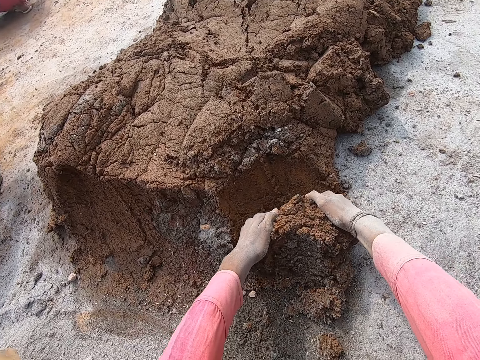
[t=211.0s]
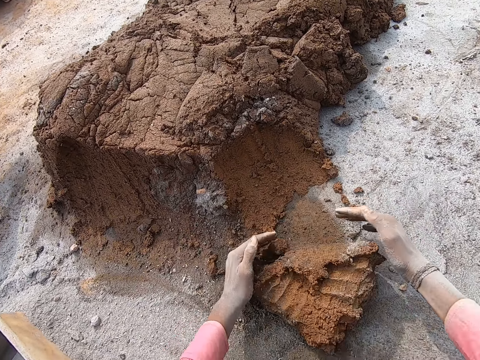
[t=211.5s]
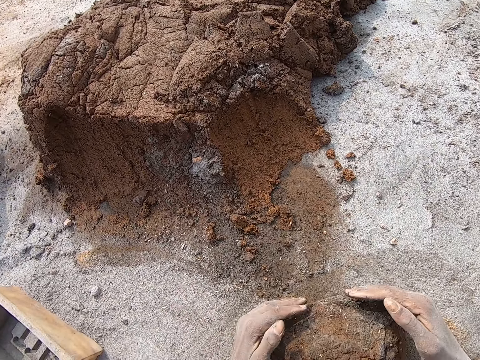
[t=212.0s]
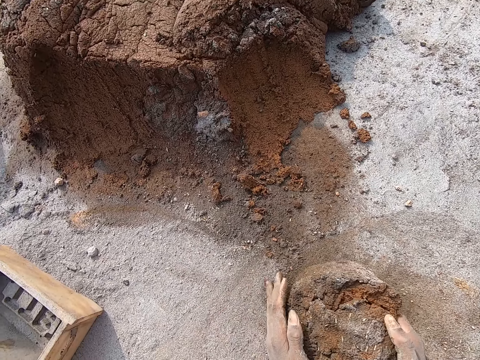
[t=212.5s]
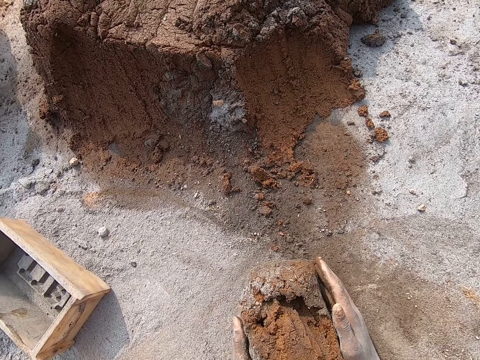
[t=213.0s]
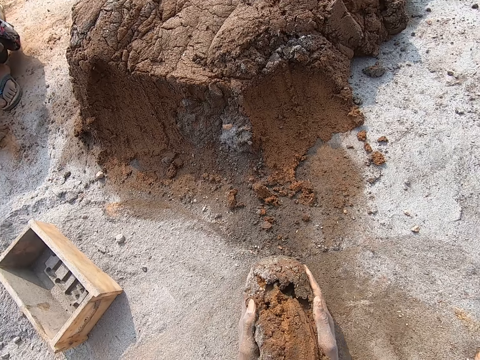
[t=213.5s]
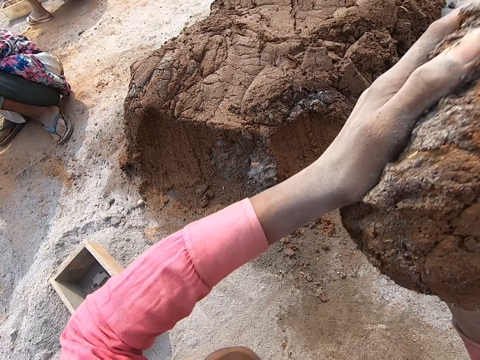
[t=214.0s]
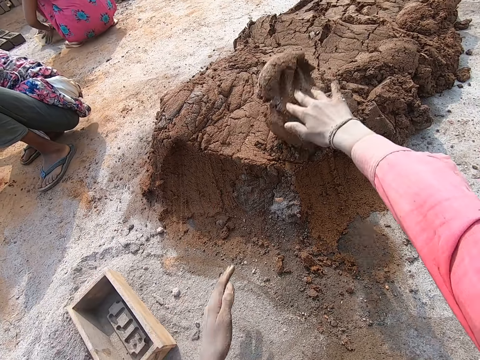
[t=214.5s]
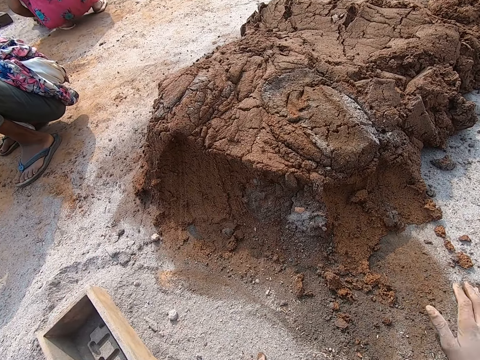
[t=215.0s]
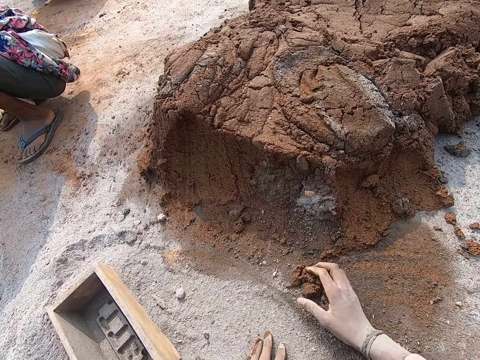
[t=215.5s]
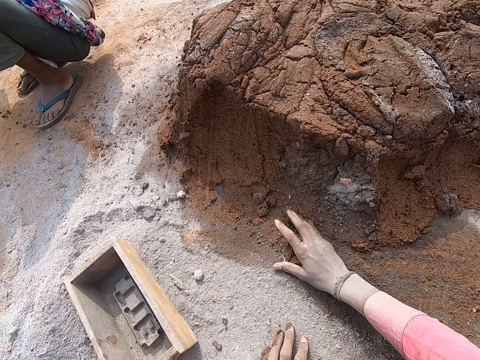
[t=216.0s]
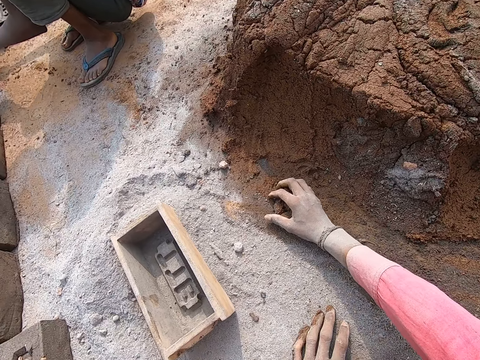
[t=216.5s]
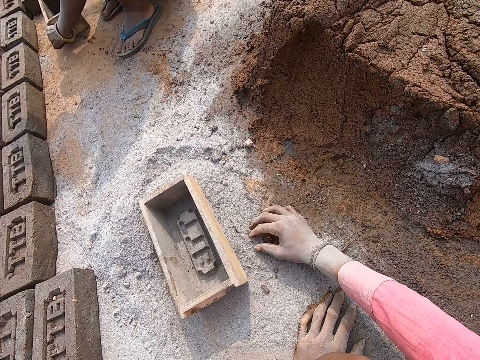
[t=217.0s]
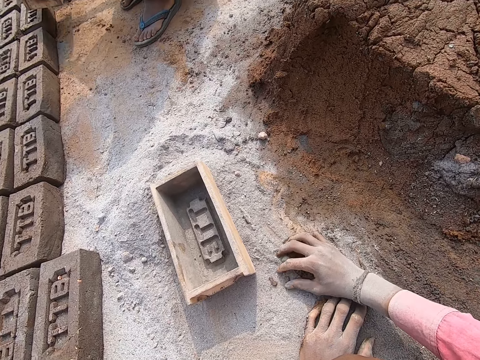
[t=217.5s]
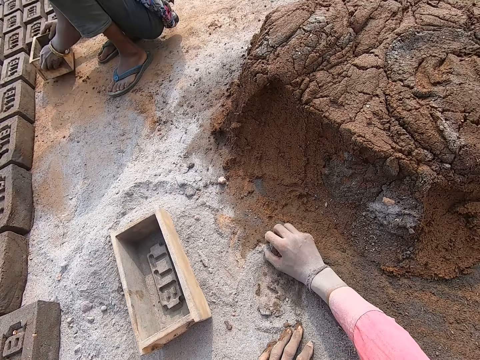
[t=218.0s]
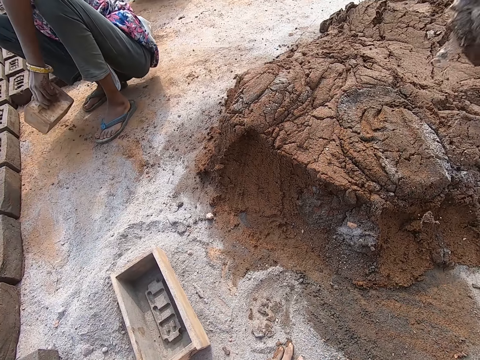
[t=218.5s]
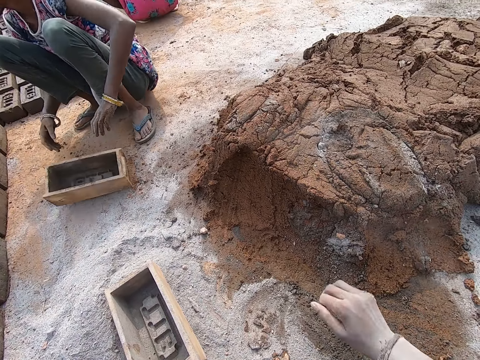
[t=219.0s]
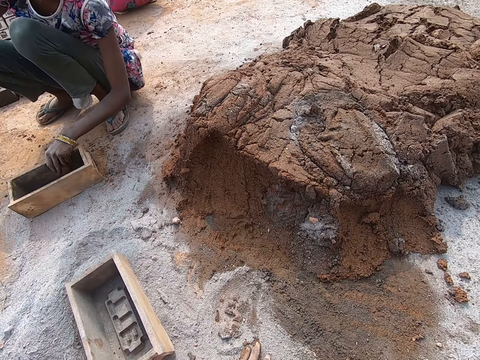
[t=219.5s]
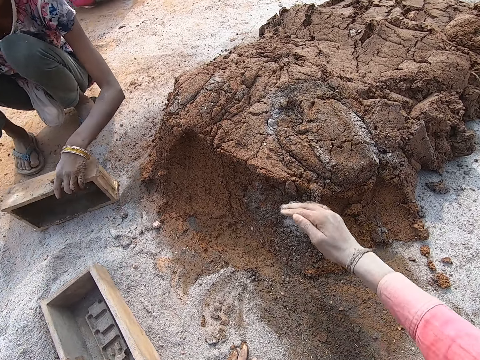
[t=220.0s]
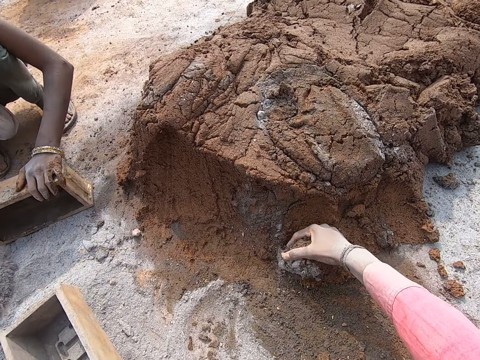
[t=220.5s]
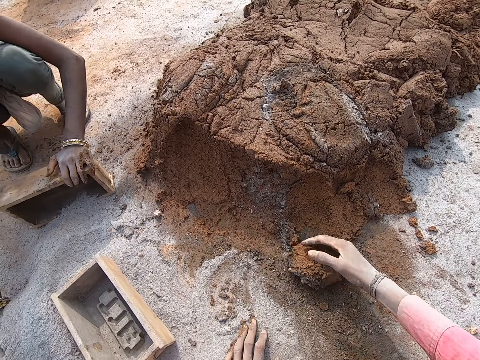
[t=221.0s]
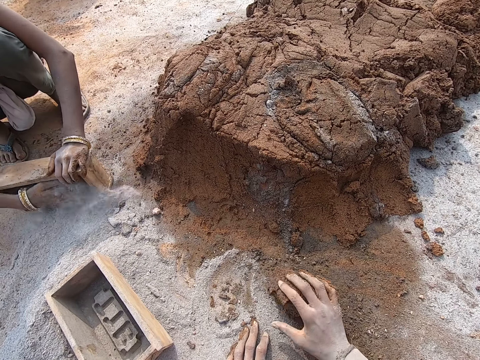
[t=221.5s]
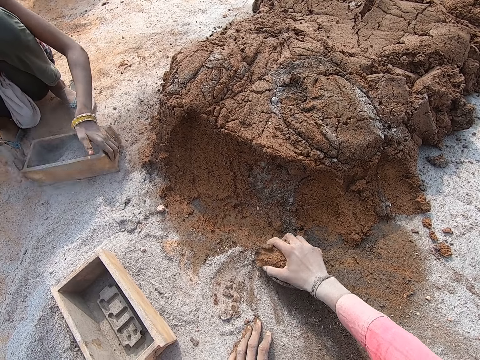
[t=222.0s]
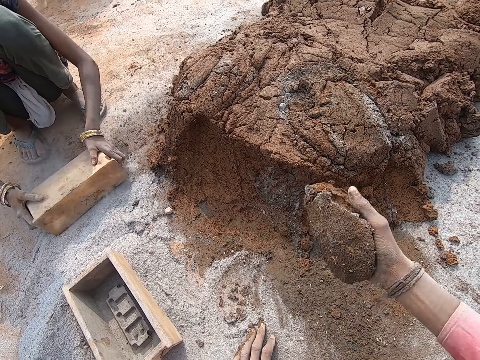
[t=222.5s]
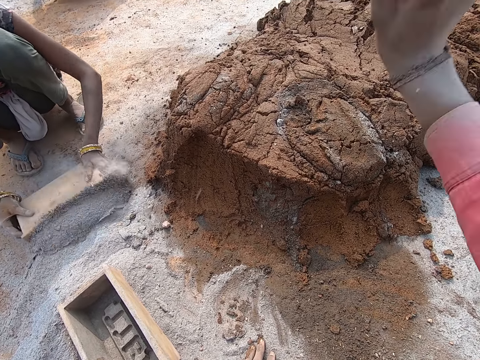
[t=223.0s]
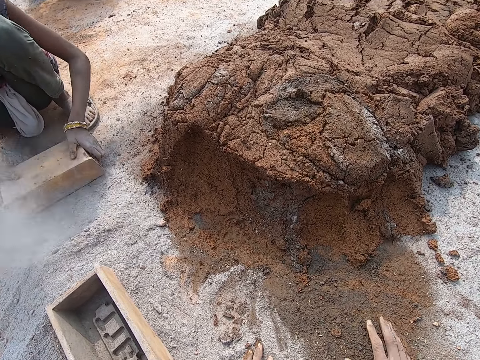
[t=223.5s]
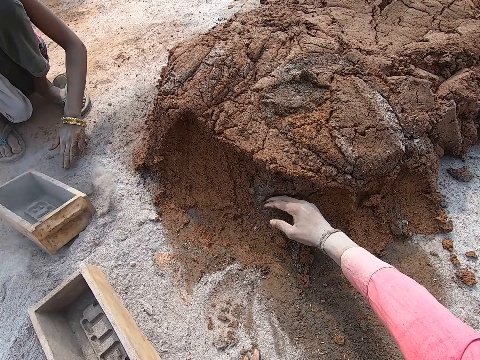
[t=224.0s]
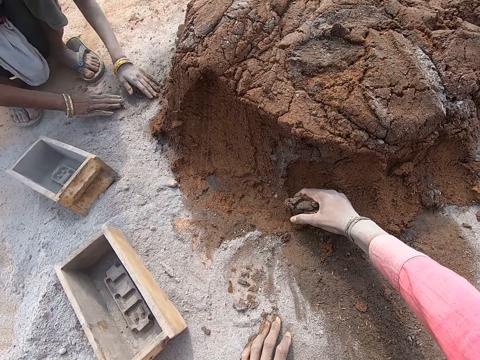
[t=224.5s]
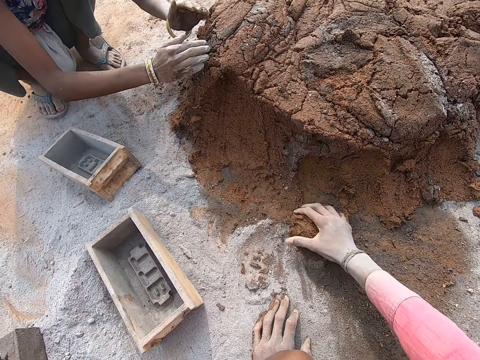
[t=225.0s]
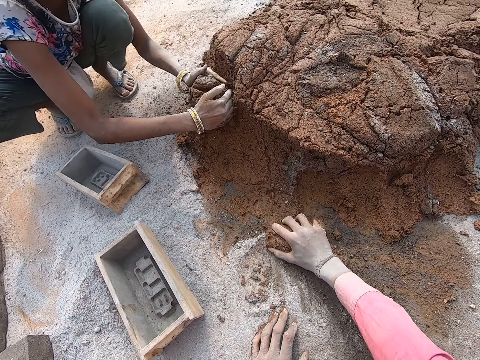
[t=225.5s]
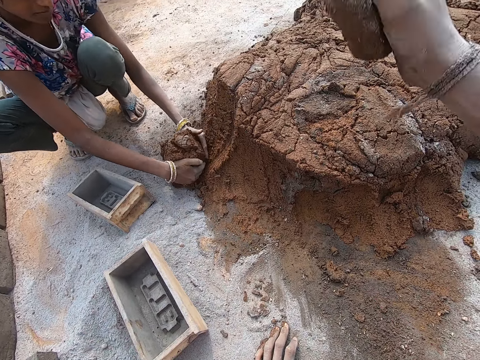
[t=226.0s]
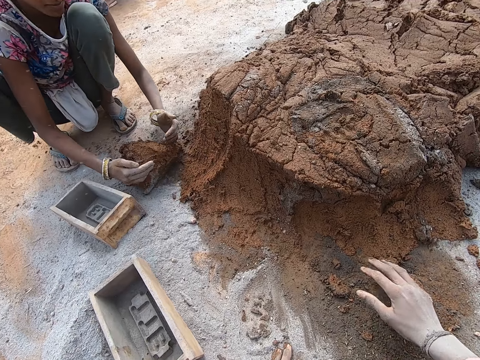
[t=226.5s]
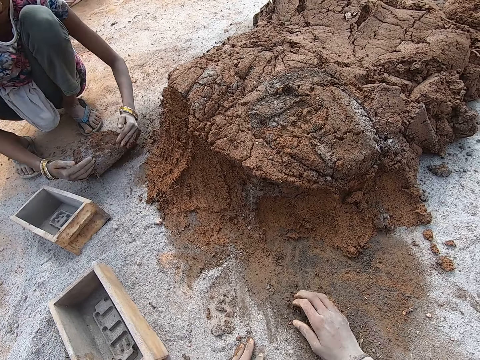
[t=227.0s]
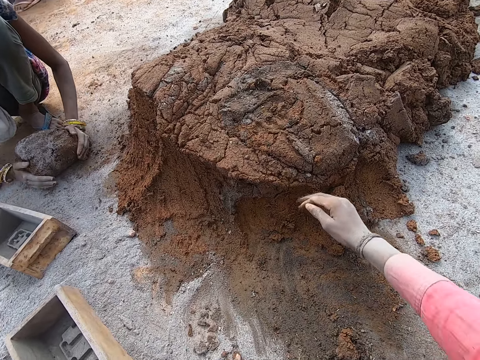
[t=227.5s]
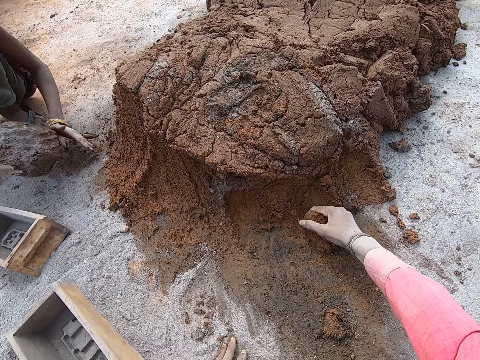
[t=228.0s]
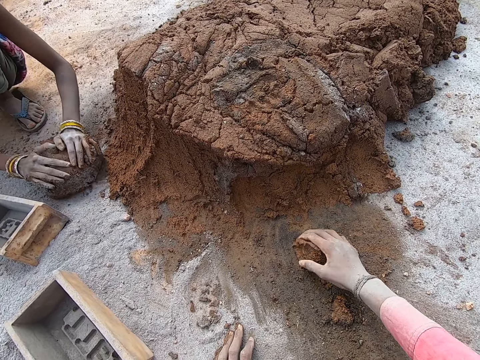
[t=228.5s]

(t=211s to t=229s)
The camera wearer grabs the clay or mud. They put the mud on top of each other. They throw the clay. They pick up mud. They put the mud on top of each other. They pick up mud. They put the mud on top of each other. They pick up mud.

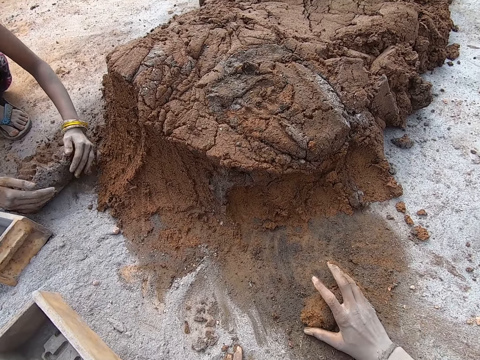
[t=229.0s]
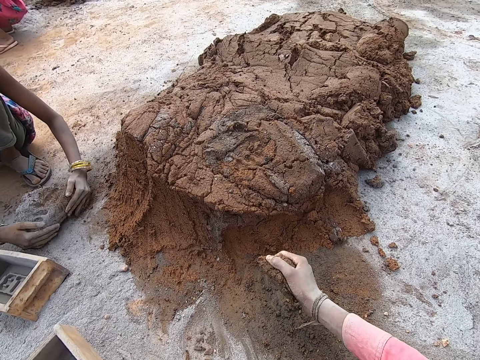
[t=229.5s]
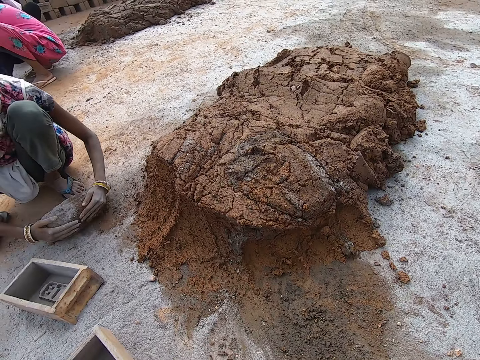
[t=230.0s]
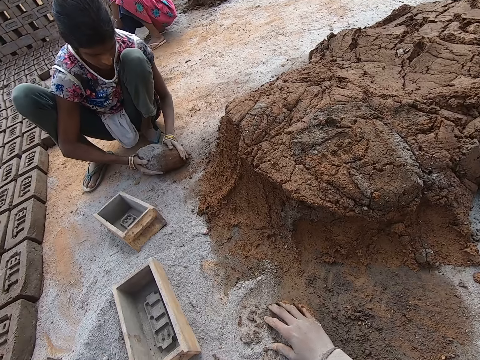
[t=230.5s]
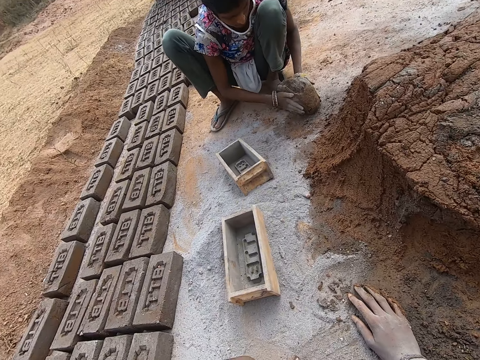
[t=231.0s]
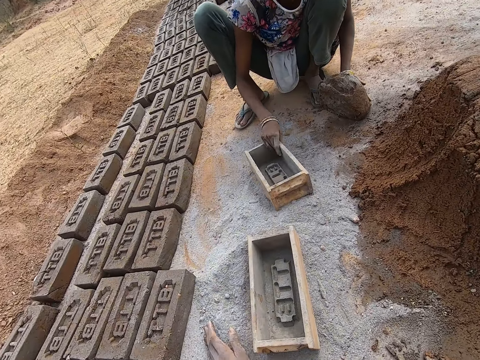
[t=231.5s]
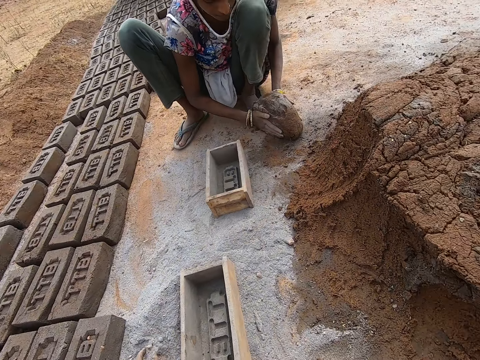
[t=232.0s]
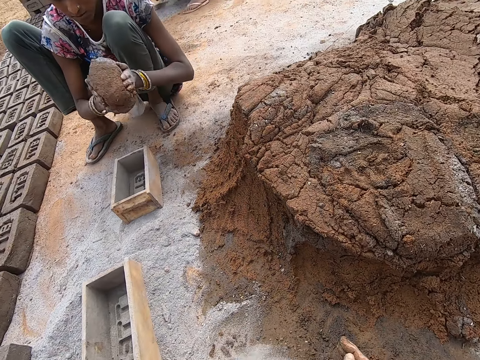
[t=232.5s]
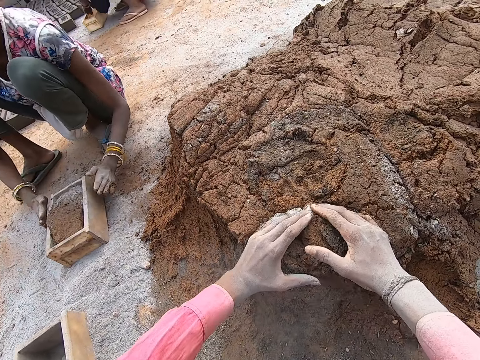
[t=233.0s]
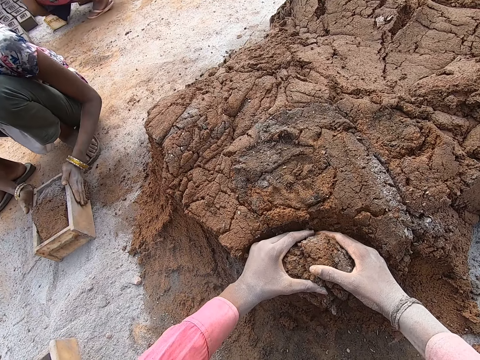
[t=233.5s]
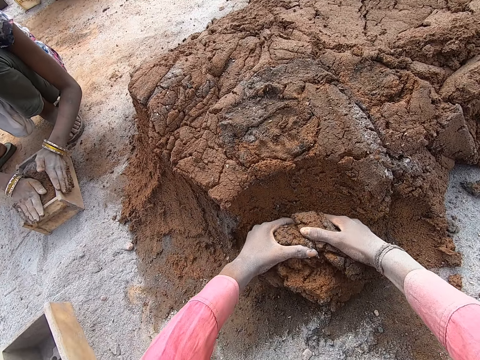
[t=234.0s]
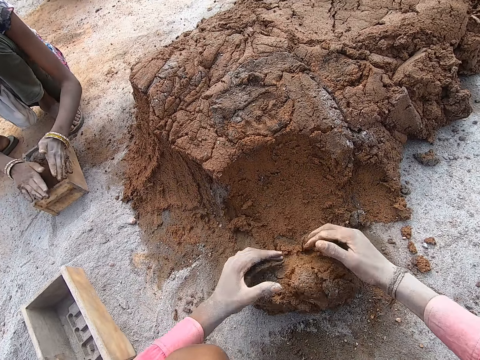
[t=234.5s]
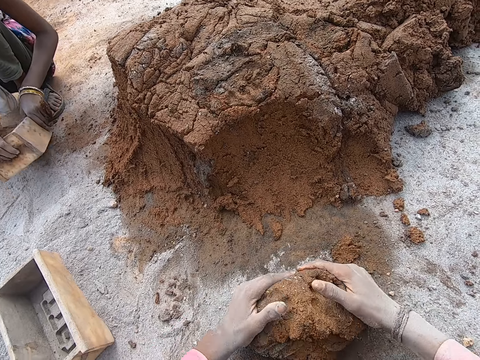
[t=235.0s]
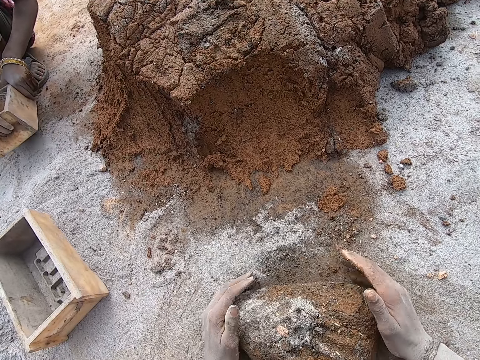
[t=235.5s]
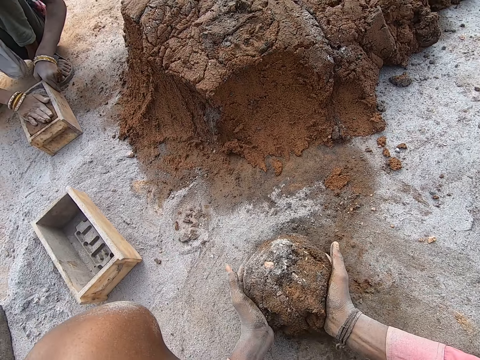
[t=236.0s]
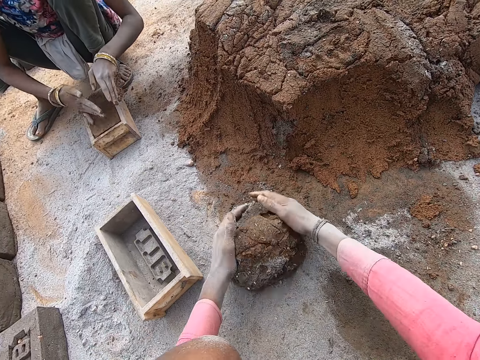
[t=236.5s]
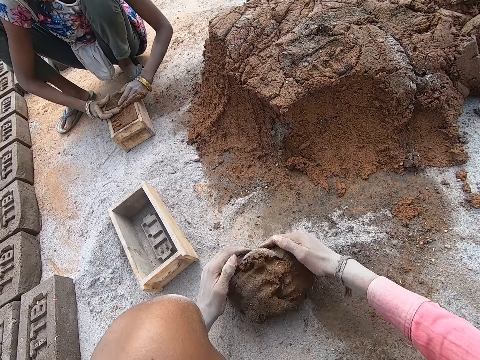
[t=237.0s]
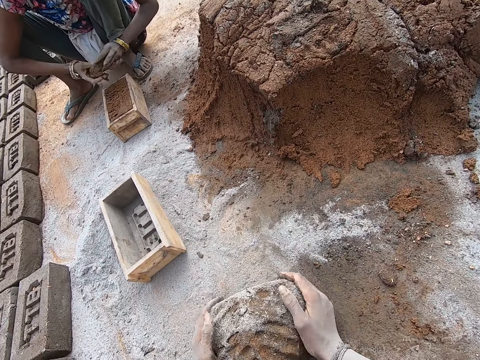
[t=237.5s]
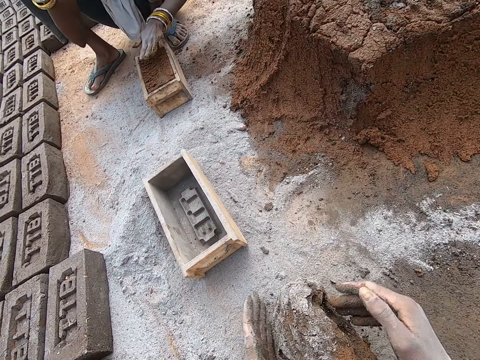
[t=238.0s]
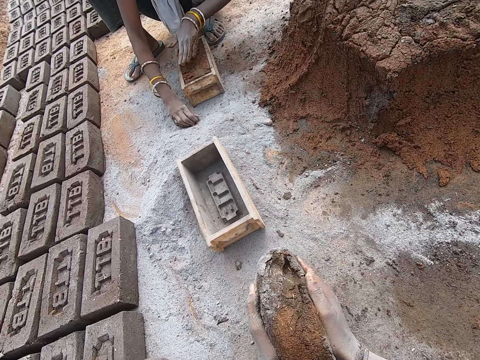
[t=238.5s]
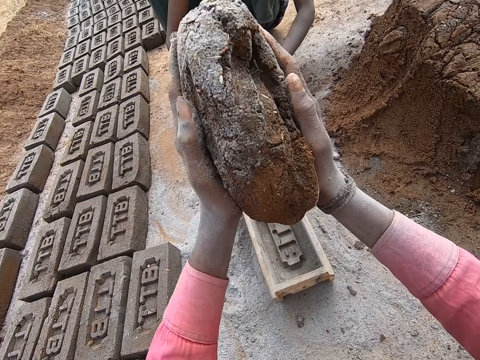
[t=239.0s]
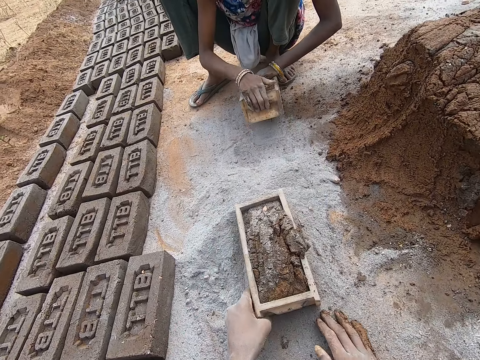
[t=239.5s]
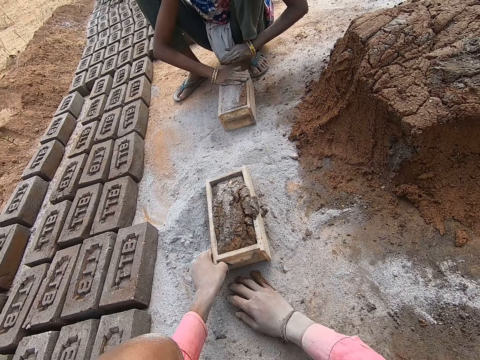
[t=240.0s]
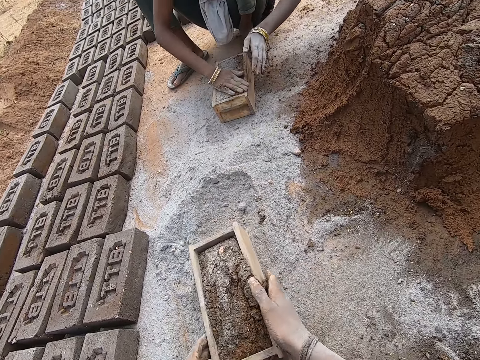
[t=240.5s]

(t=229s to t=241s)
The camera wearer puts mud on top of each other. They grab the clay or mud. They put the mud in a box.
